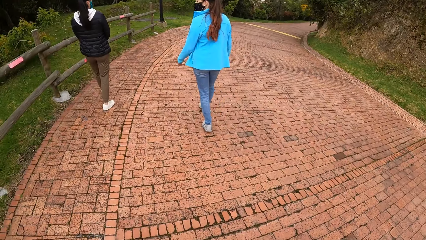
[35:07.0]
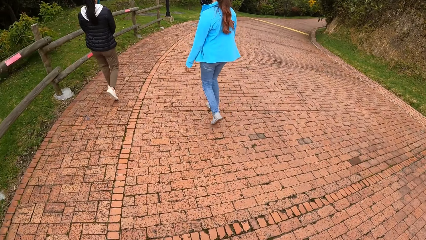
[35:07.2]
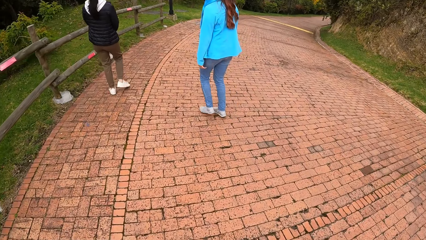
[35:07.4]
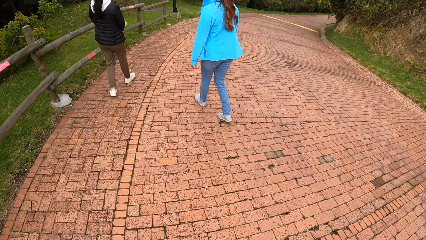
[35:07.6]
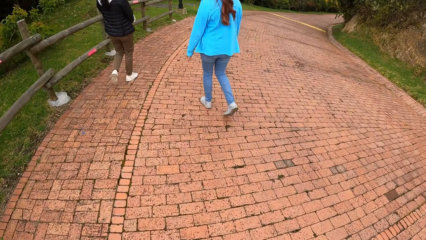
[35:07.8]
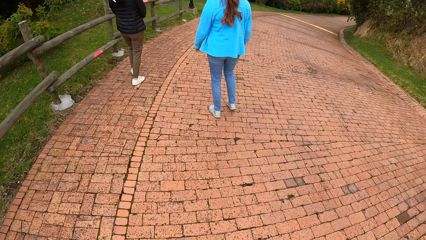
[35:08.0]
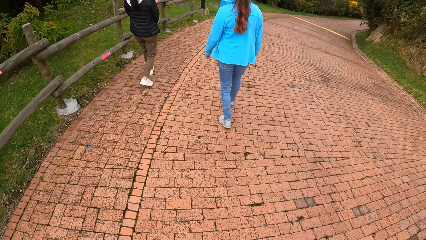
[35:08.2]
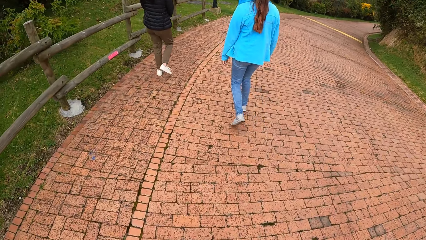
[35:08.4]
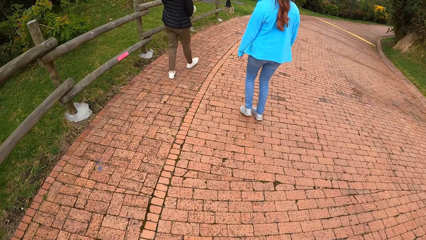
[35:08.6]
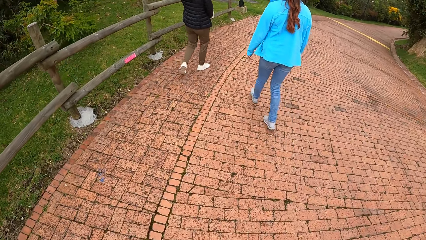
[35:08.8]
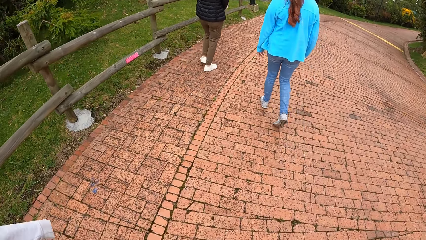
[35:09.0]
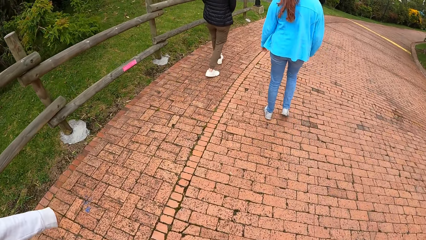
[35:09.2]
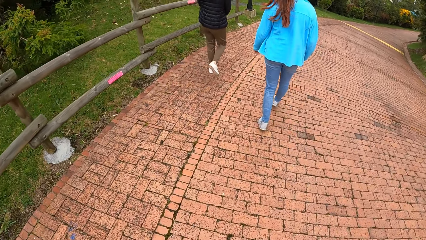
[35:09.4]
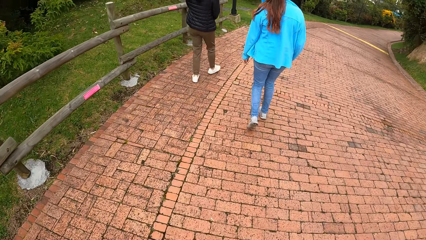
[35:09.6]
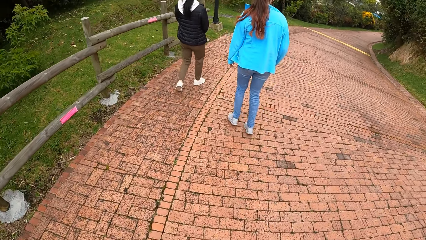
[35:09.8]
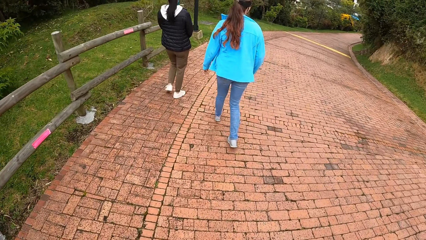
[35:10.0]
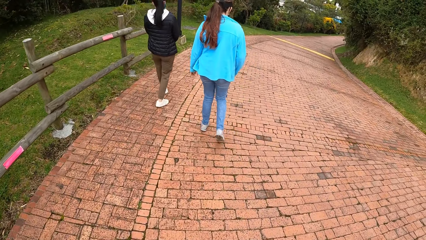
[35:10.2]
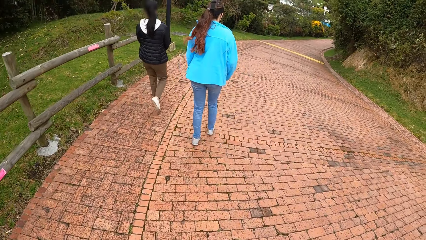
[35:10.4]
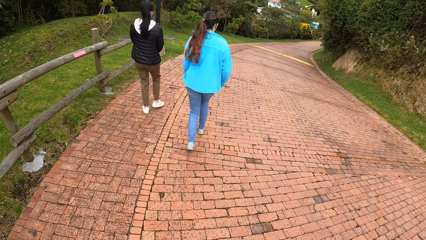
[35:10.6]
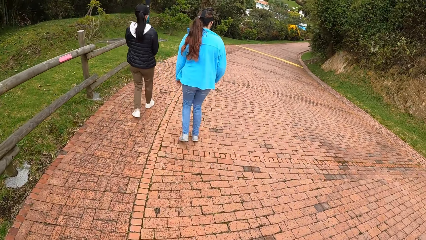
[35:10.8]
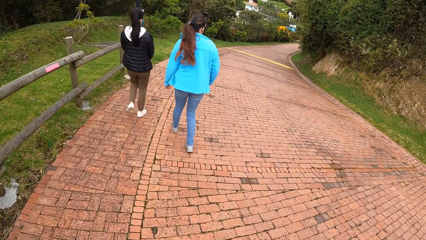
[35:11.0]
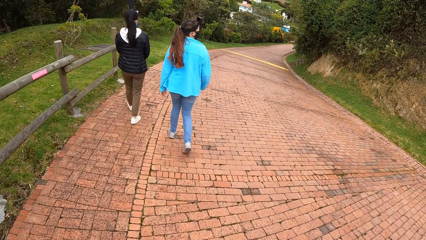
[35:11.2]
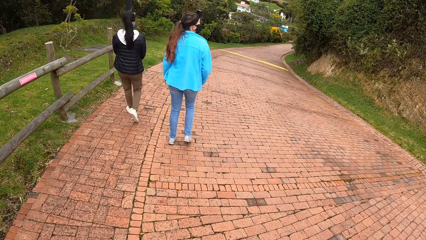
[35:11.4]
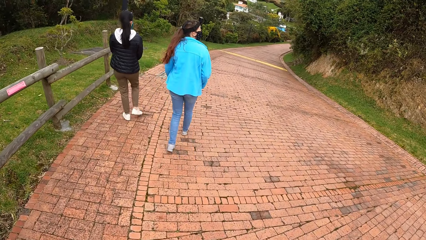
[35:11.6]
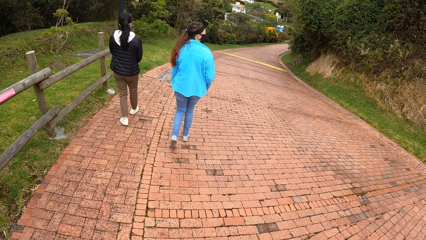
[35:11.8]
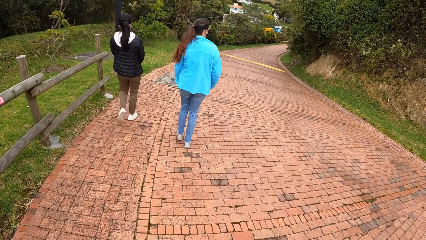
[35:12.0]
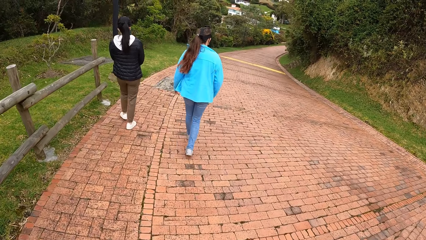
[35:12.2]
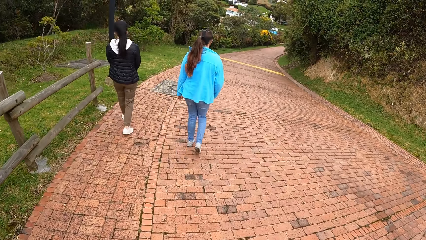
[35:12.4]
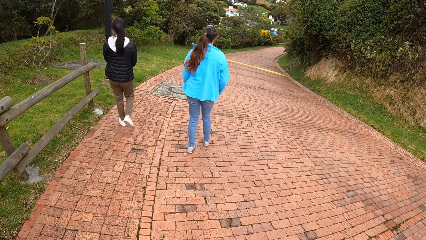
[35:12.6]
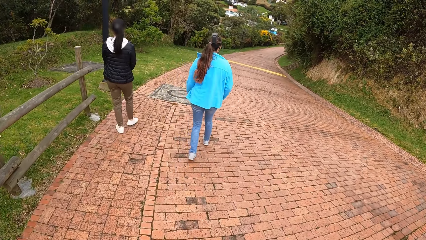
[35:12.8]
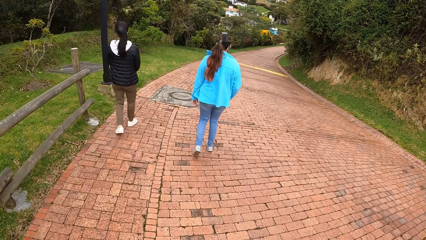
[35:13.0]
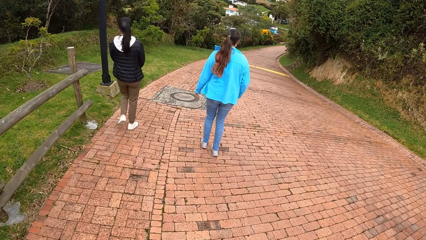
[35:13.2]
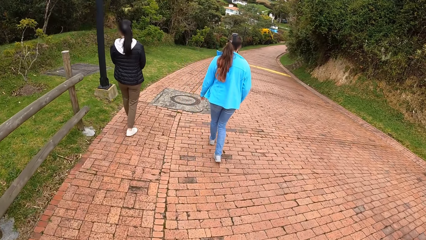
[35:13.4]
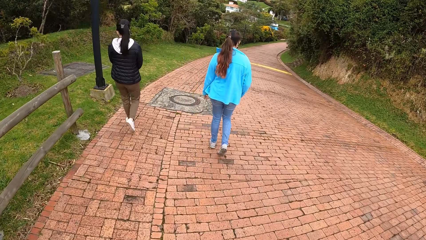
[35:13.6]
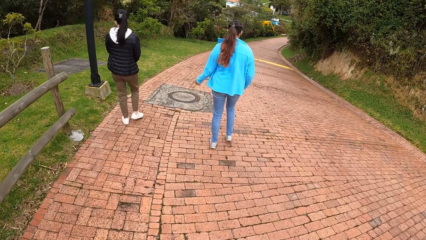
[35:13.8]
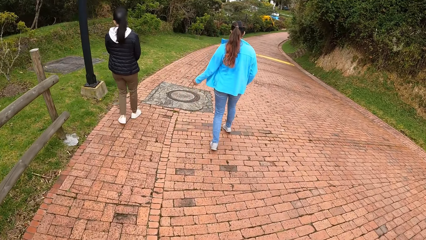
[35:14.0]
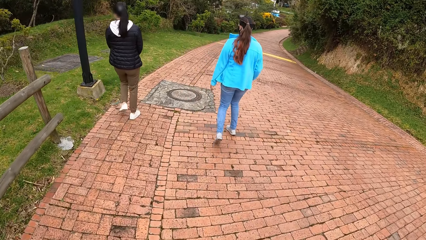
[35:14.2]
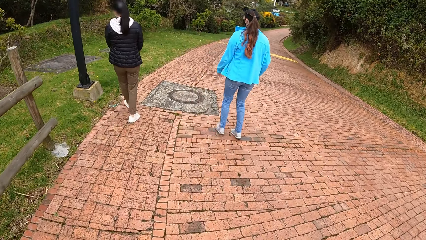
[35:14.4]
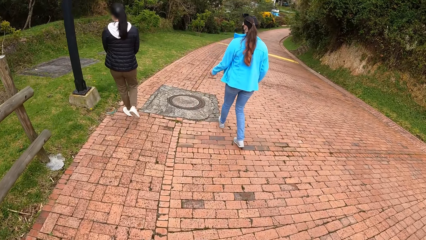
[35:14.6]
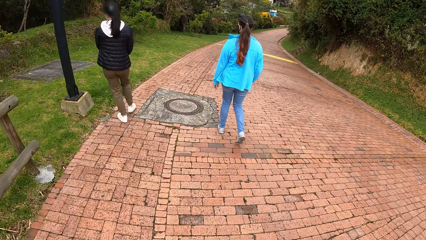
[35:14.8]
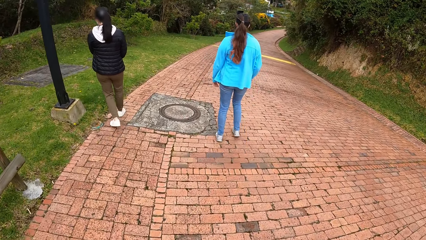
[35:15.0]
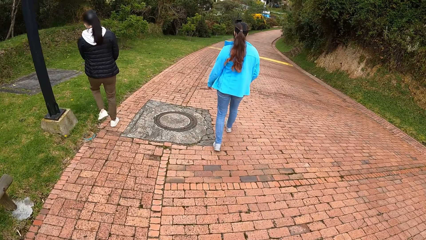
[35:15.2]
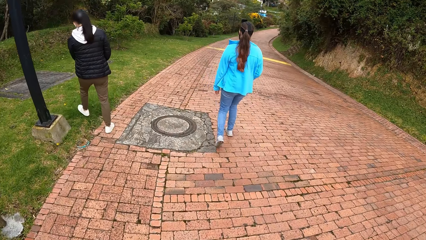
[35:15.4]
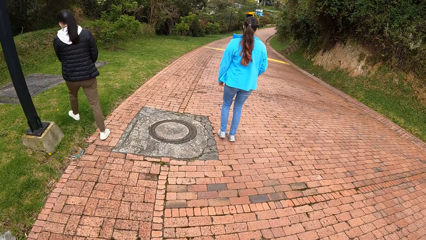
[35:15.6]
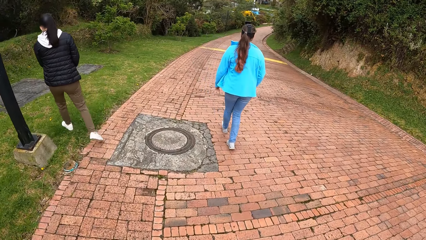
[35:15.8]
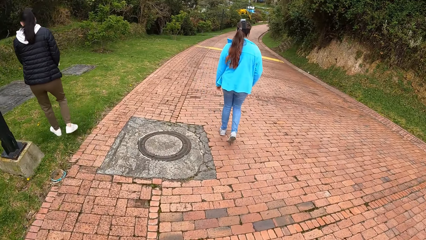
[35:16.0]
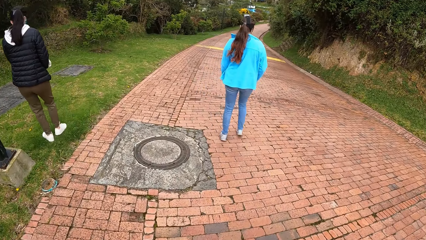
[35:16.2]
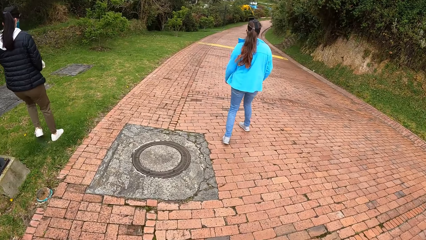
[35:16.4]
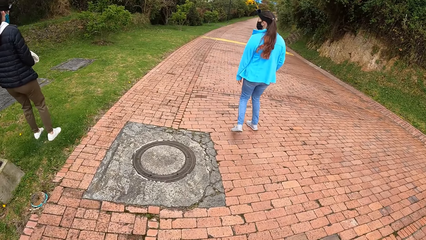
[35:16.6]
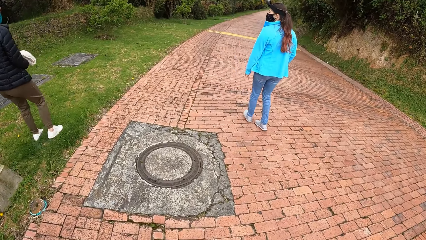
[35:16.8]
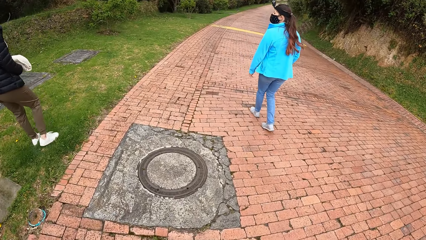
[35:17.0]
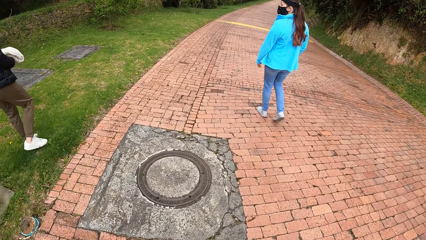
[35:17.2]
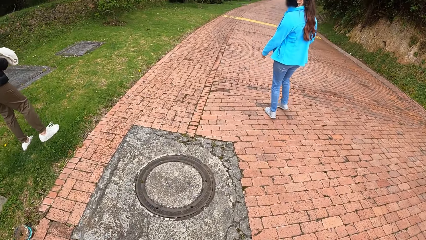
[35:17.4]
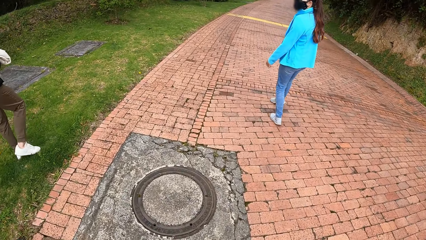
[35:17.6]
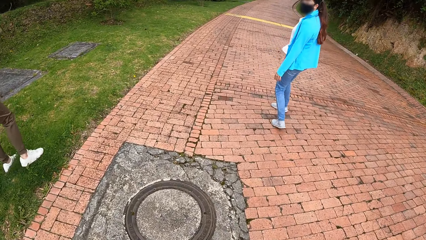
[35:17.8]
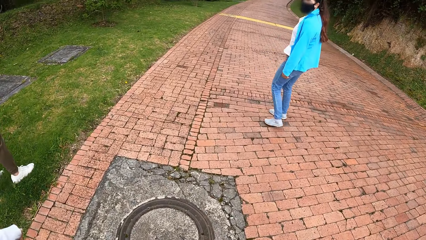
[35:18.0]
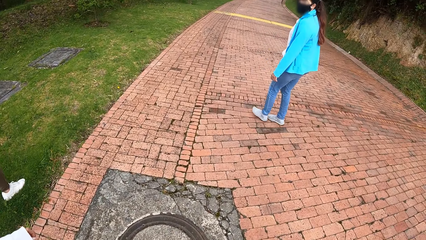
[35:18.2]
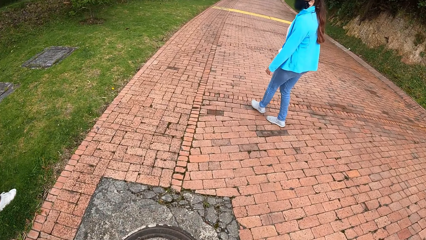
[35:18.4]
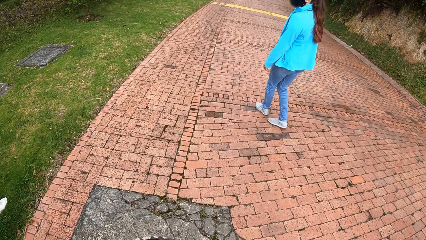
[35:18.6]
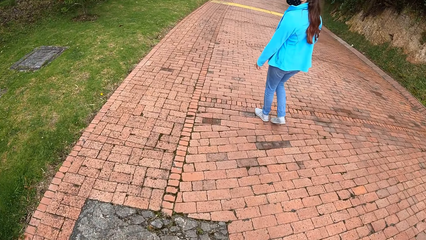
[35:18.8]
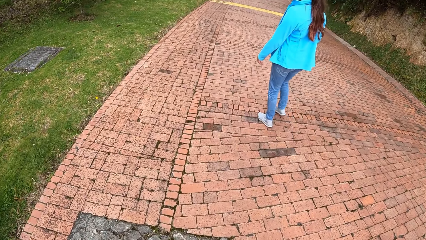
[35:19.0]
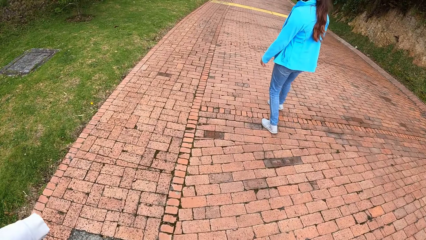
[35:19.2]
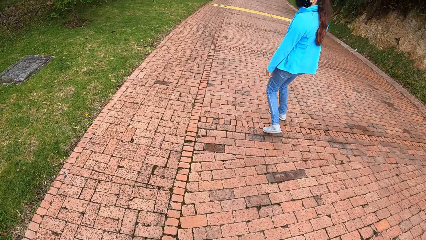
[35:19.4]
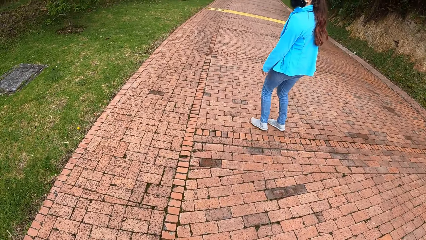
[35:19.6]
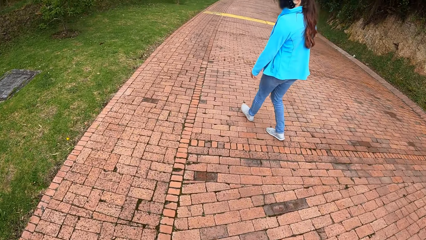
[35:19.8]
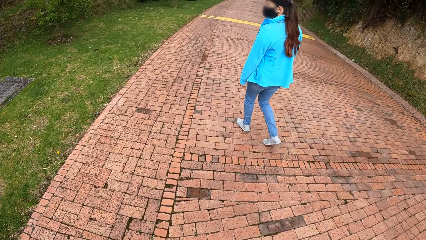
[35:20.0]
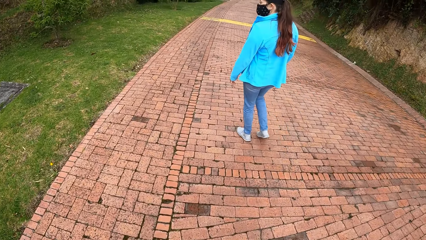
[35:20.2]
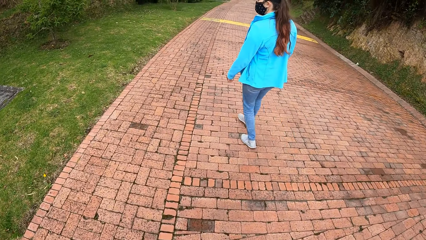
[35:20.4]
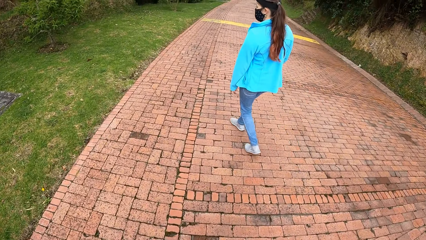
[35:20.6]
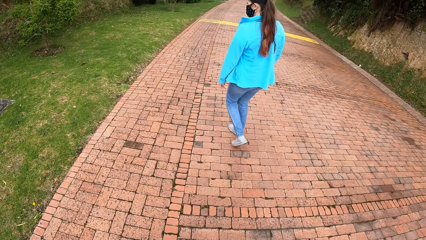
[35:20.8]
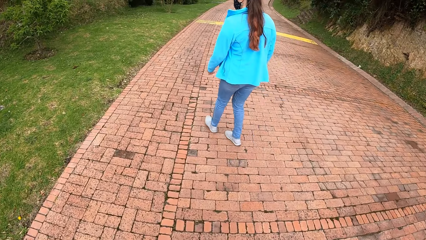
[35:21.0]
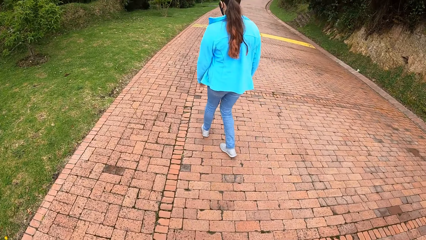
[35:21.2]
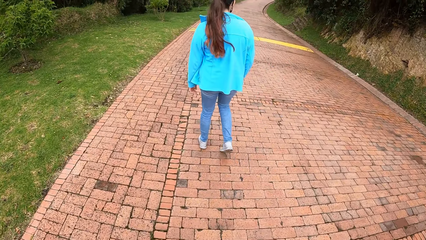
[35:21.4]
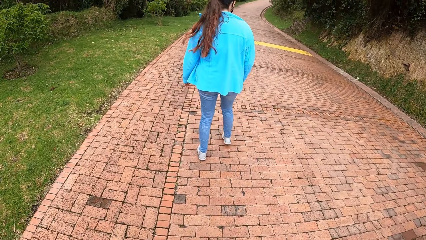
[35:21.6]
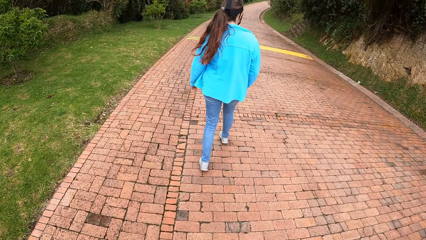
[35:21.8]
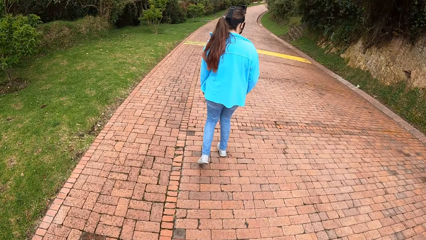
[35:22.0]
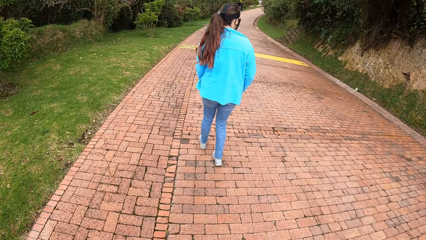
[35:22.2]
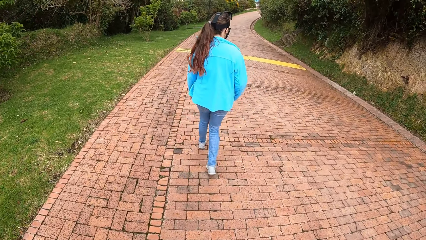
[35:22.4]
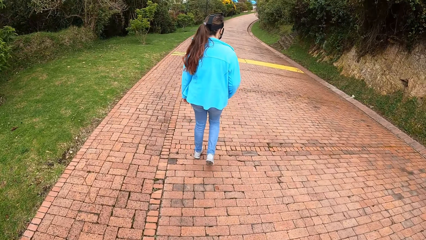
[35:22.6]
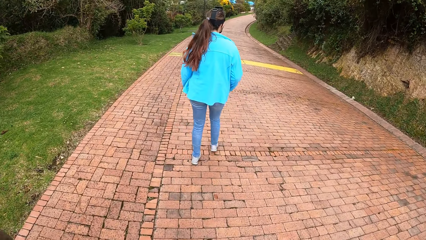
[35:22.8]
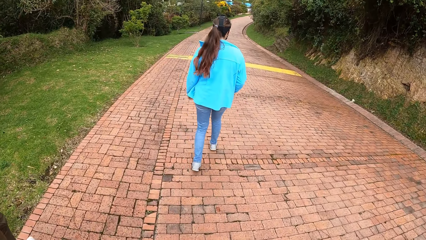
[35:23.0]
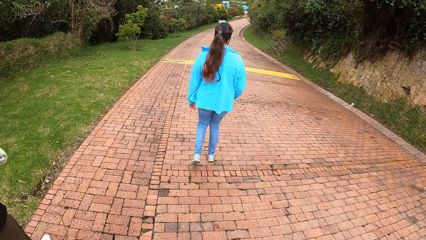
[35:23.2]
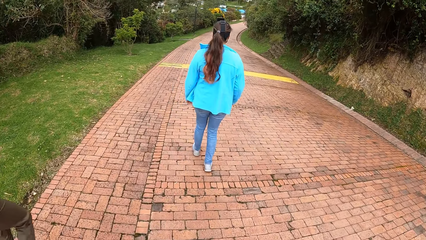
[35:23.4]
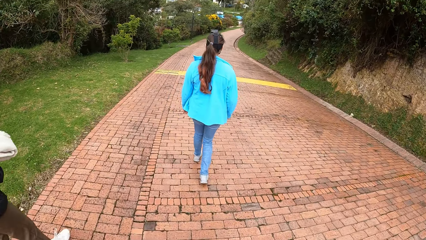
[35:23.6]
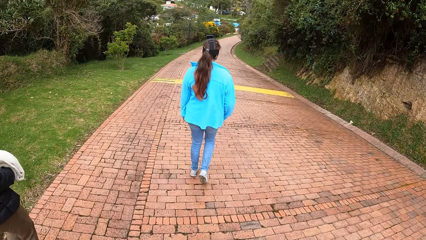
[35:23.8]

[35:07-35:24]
The third lady walks on the road. The second lady rubs the shoe on the grass and walks on the road.
